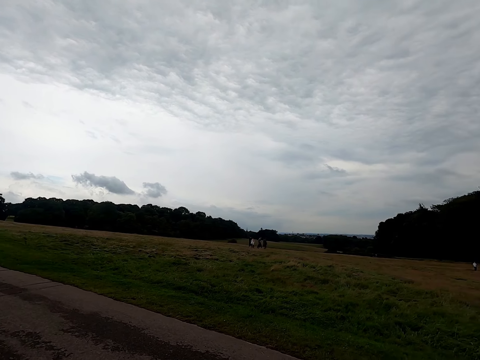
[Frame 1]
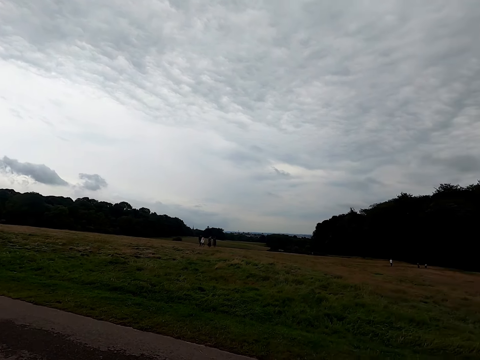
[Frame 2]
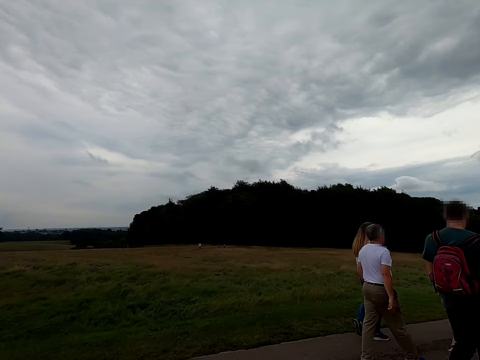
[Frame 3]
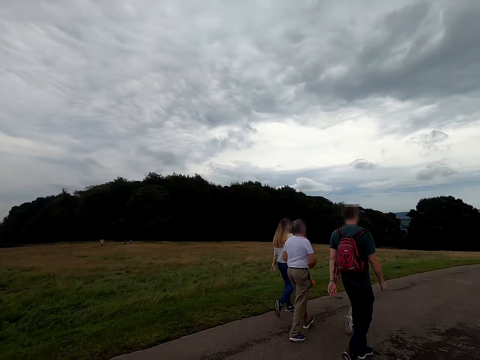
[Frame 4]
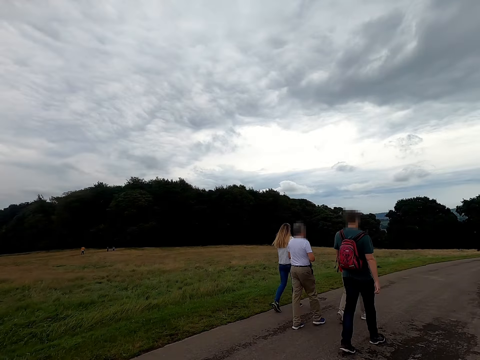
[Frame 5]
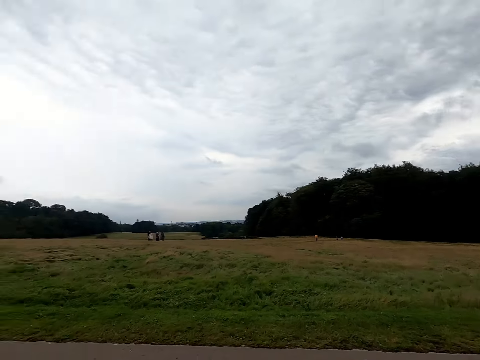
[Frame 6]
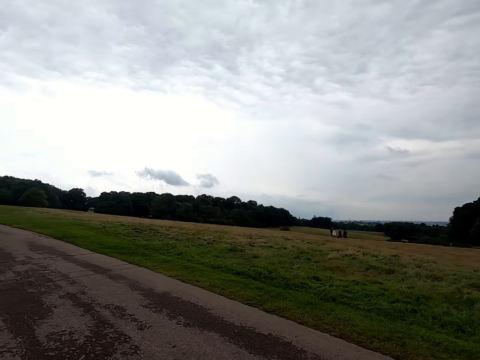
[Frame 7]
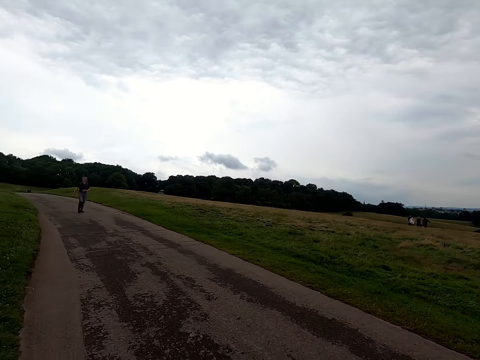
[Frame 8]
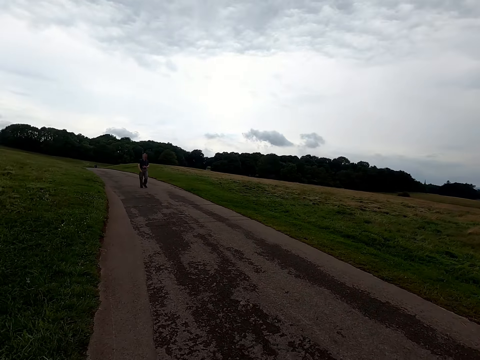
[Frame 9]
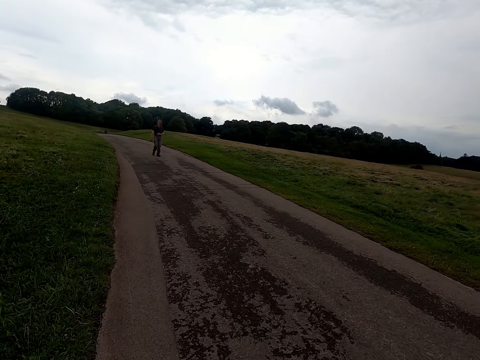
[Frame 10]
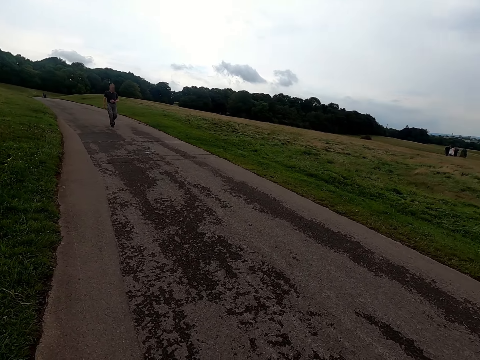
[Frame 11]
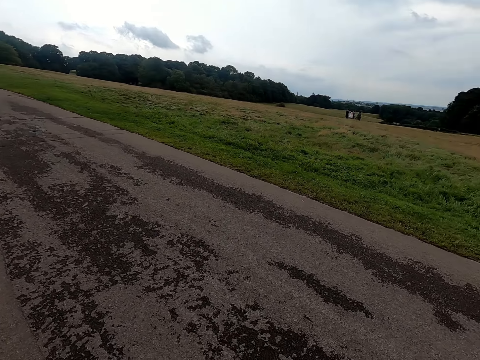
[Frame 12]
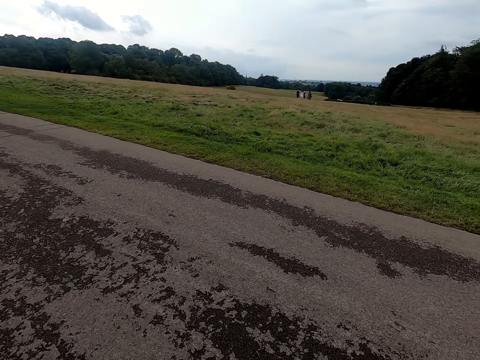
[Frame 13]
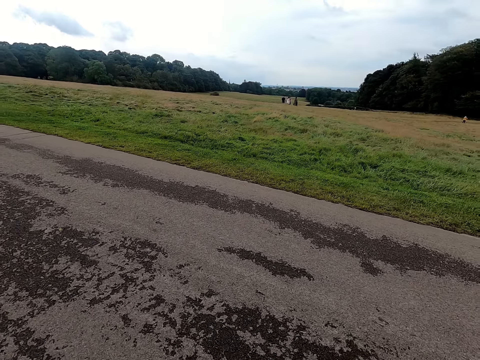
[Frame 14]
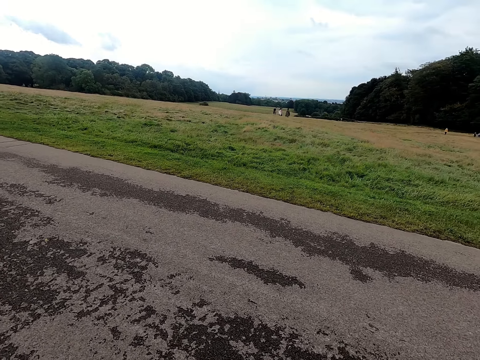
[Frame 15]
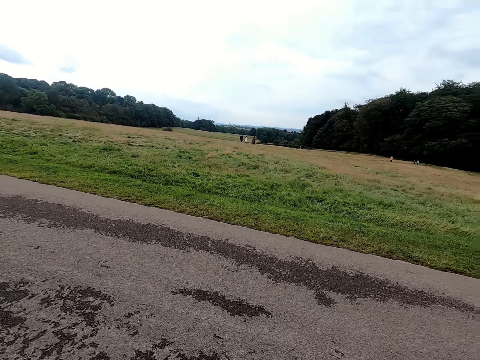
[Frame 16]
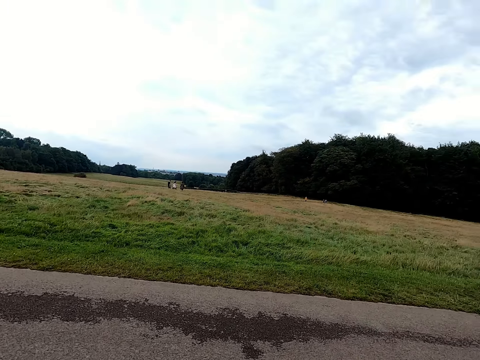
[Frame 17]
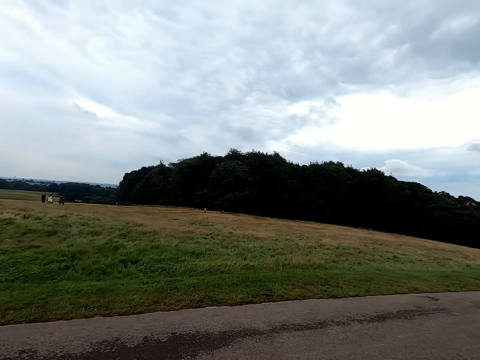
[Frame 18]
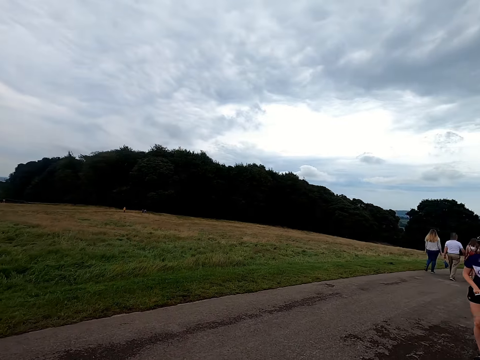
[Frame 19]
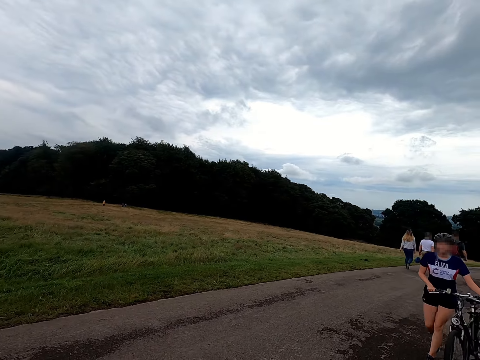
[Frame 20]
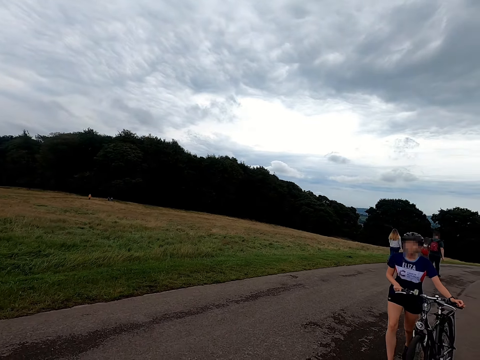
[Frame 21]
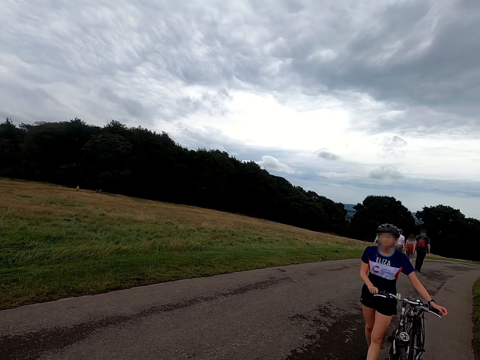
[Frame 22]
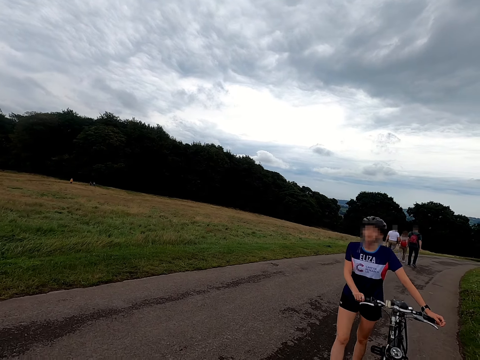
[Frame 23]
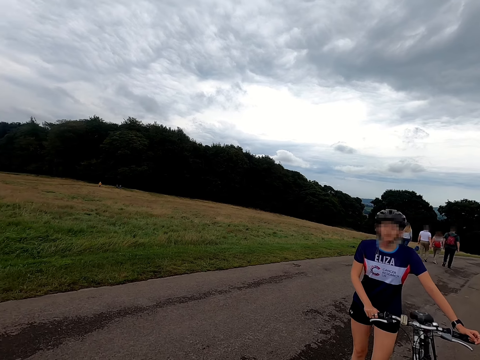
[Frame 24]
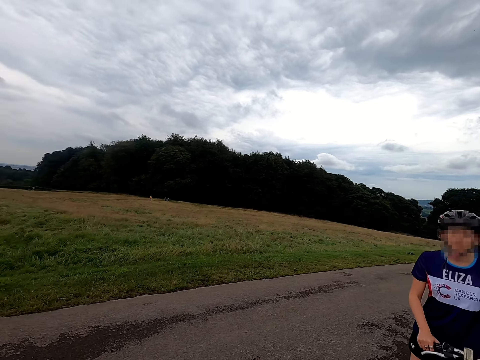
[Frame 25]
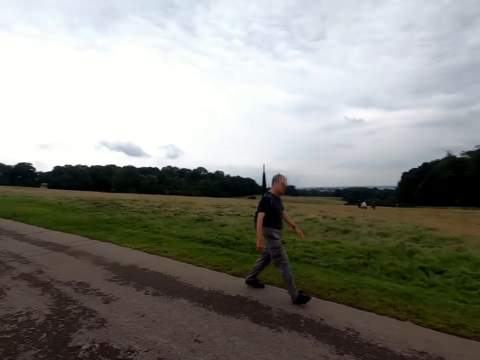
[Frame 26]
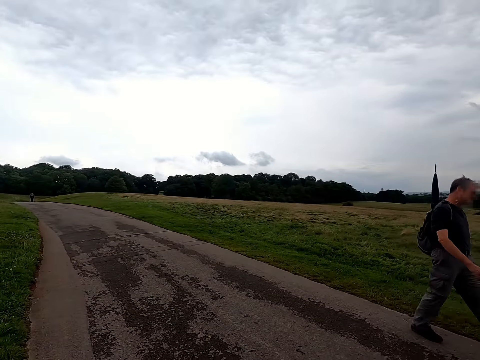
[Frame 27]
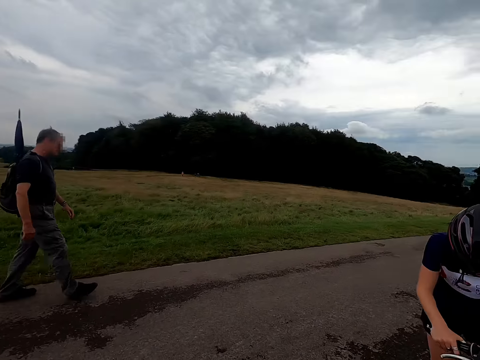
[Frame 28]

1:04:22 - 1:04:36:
A woman walks towards the camera wearer with a bicycle in both hands. The camera wearer converses with the woman. A man walks past the camera wearer.

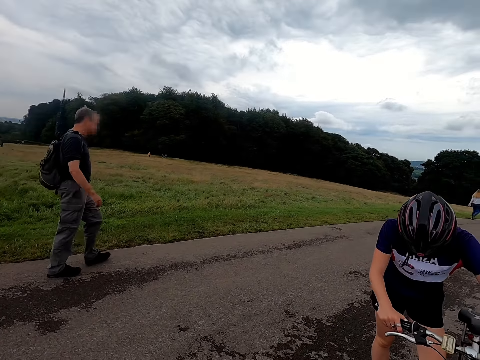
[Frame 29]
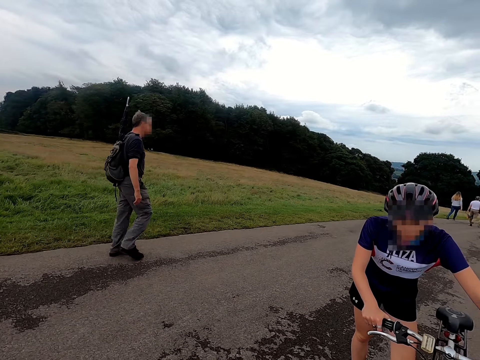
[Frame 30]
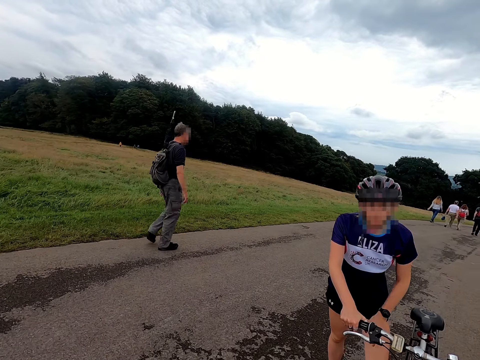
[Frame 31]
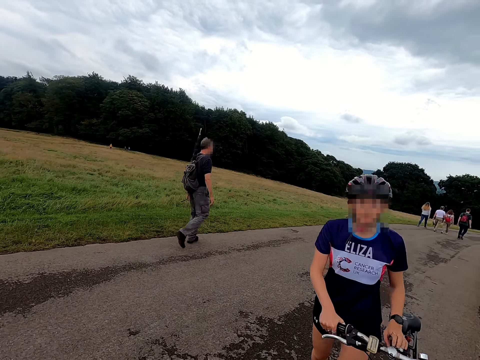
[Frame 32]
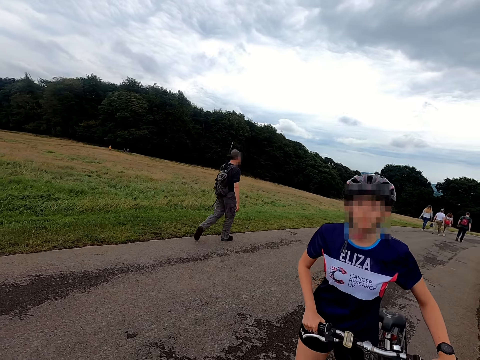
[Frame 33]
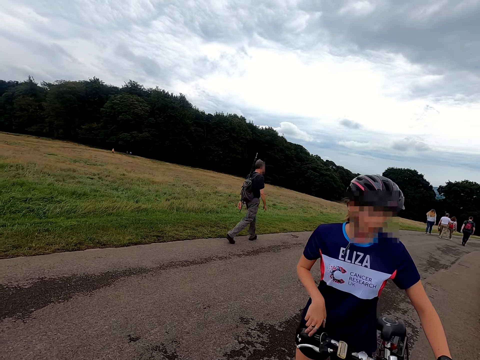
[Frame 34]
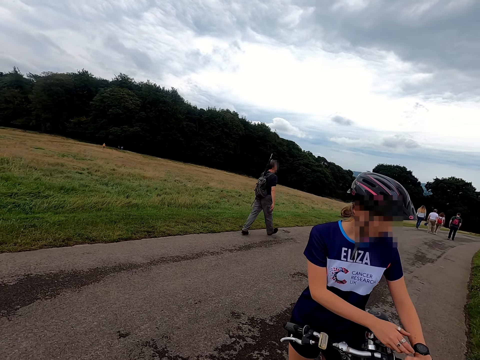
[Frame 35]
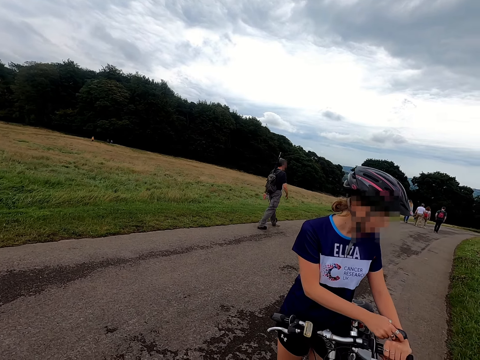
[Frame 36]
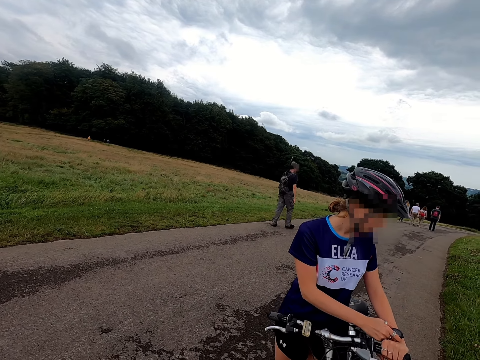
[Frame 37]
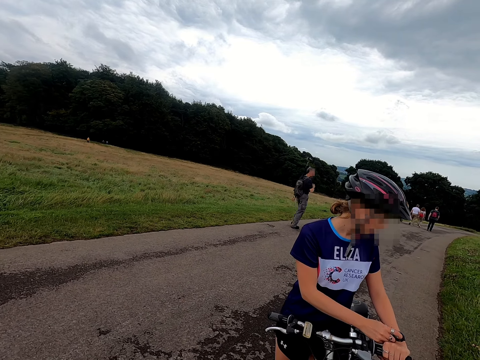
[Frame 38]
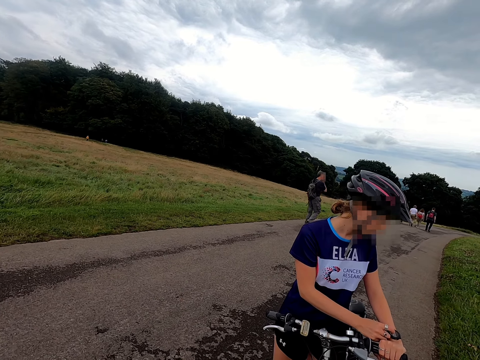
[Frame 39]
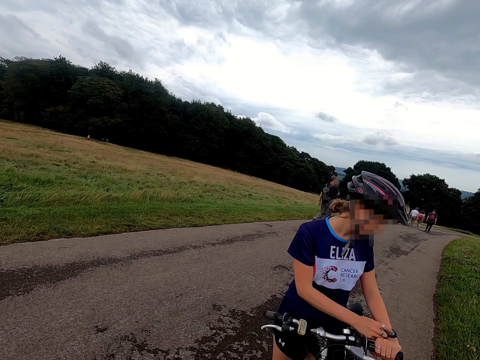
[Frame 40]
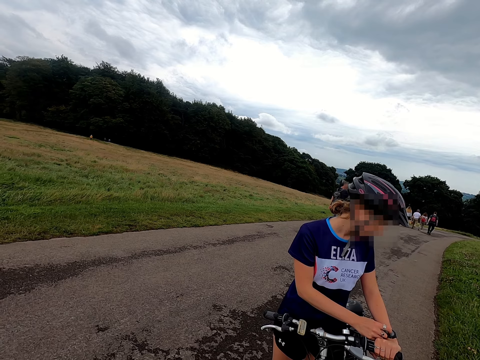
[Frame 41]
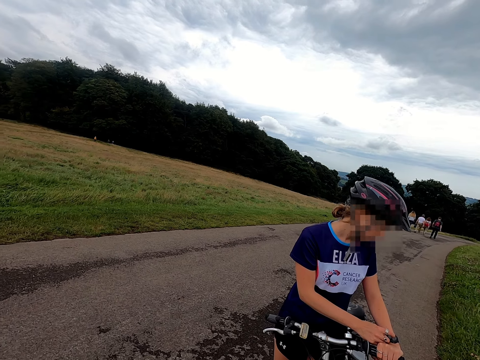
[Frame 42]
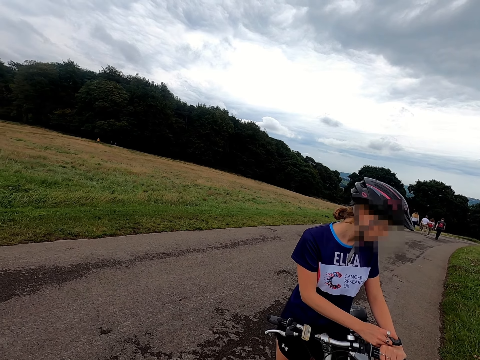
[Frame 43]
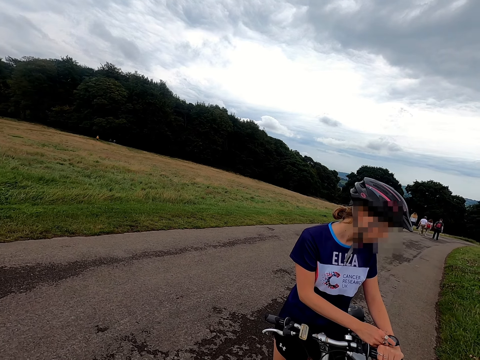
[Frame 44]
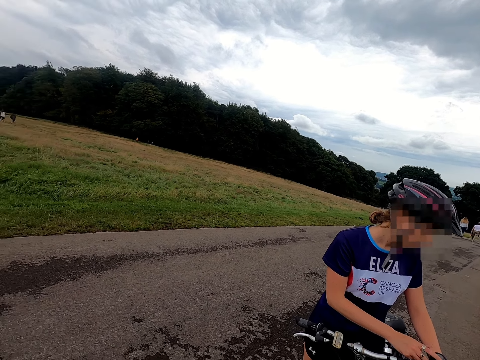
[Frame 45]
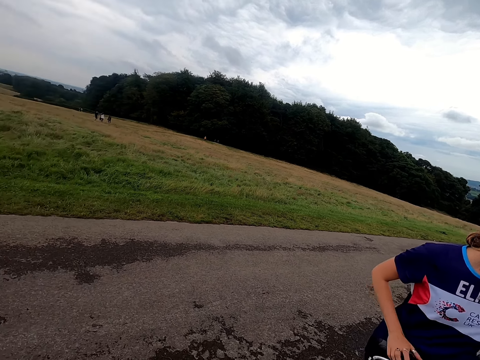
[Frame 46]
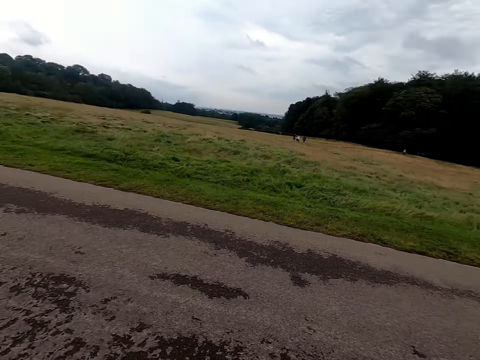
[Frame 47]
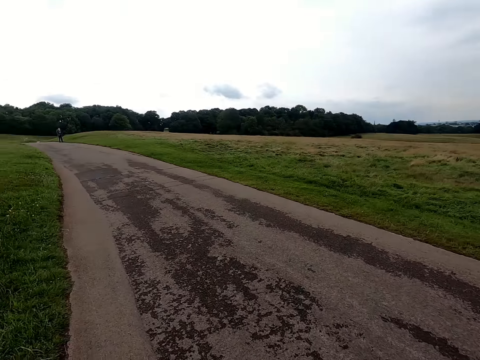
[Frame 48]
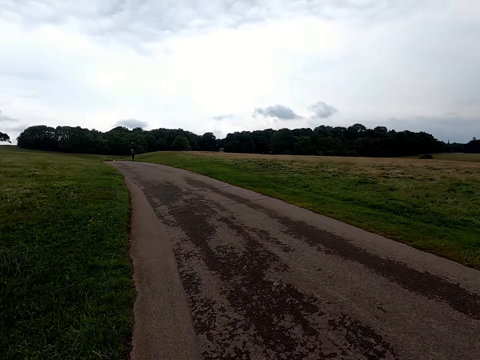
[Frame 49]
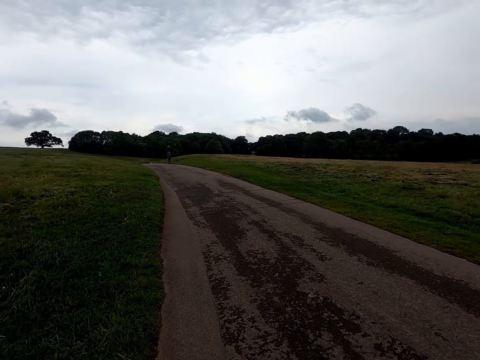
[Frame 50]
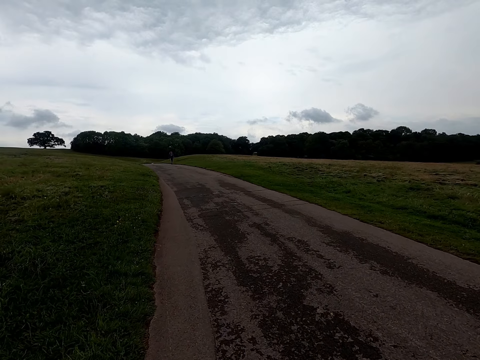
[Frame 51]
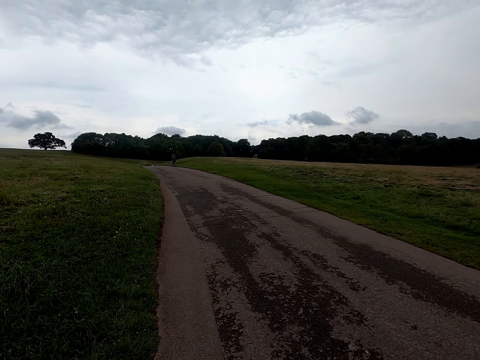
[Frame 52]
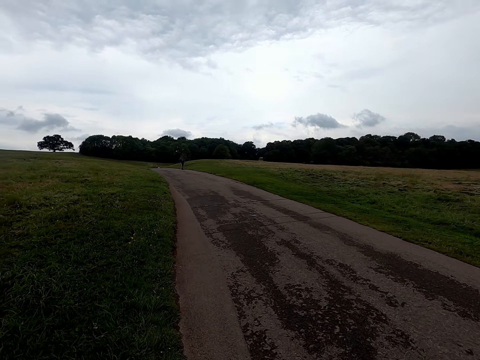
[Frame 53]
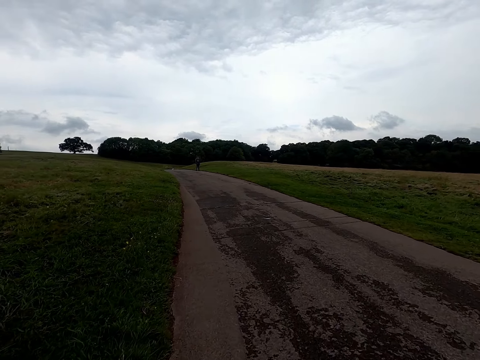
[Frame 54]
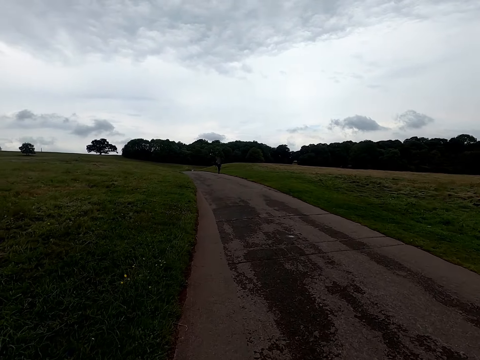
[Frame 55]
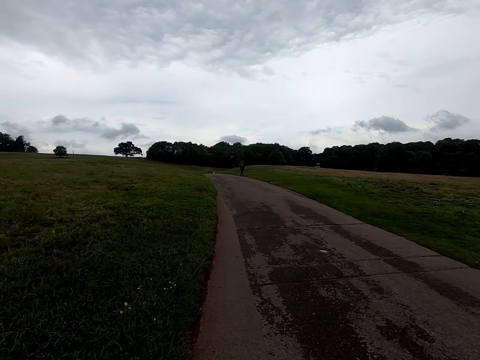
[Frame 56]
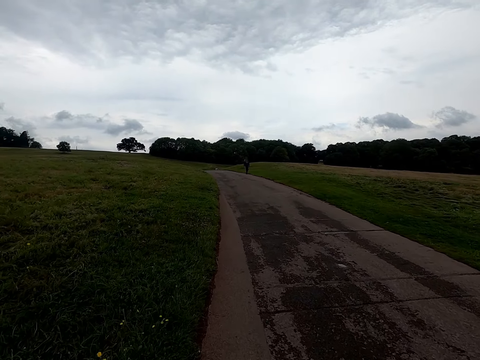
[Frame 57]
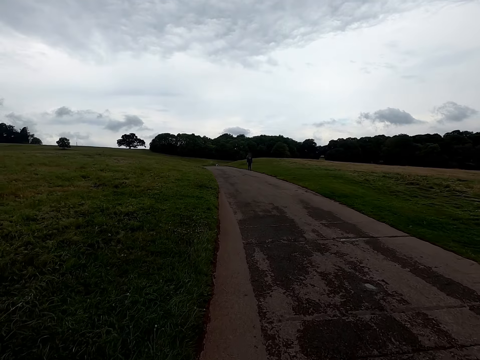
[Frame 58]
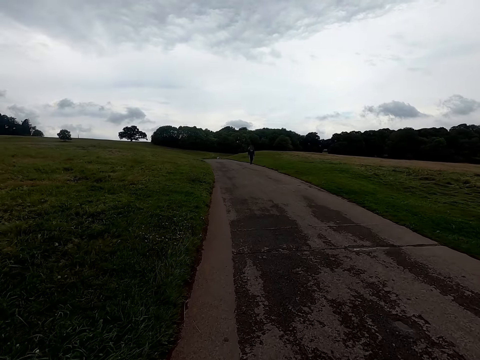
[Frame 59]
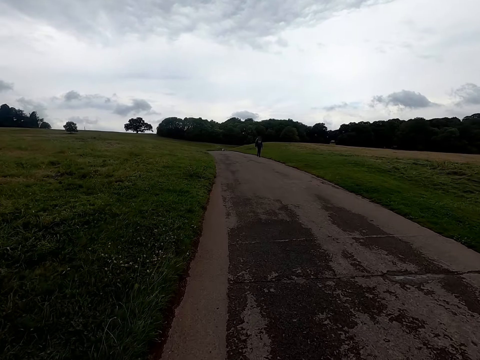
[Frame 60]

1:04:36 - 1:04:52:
The woman removes her left hand from the handlebar of the bicycle. The woman wipes her left hand on her left leg. The woman holds the handlebars of the bicycle with both hands. The woman removes her right hand from the handlebar of the bicycle. The woman operates a wristwatch on her left hand with her right hand. The woman places her right hand on the handlebar of the bicycle. The camera wearer rides the bicycle along a road.
